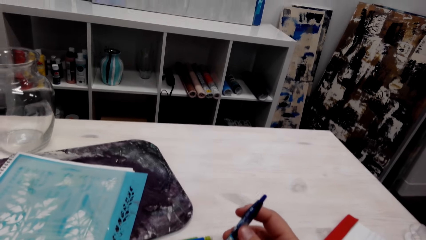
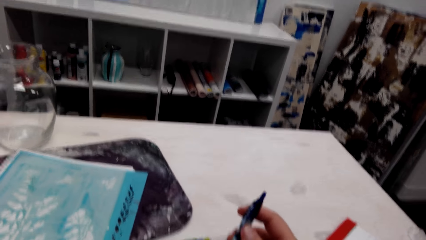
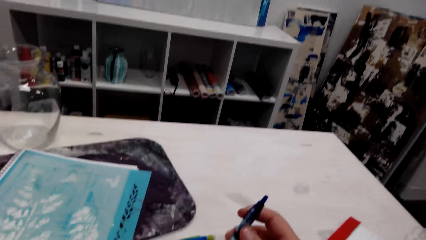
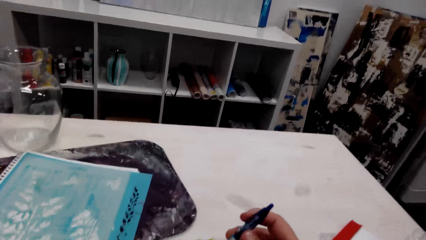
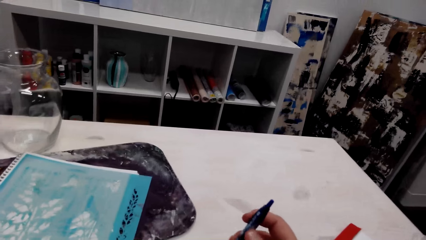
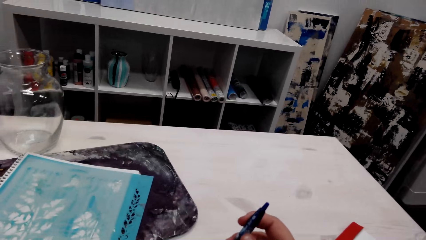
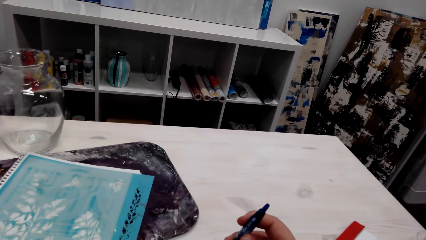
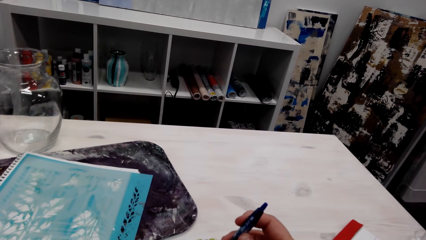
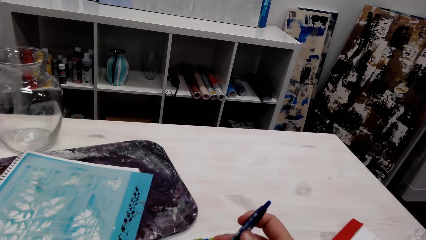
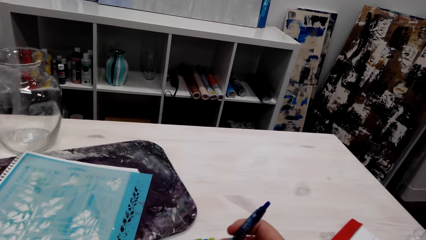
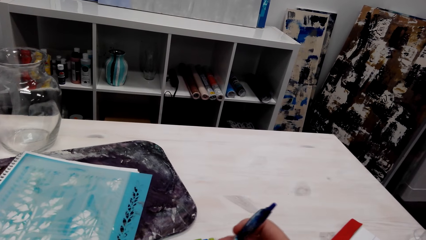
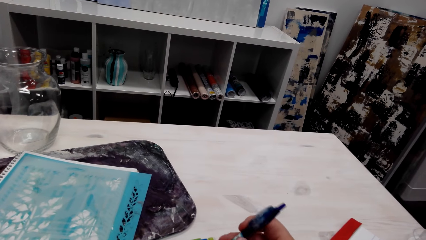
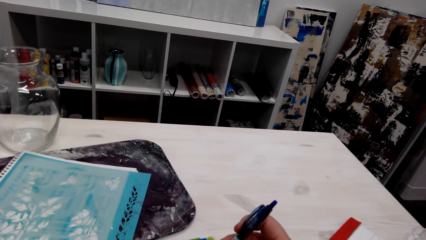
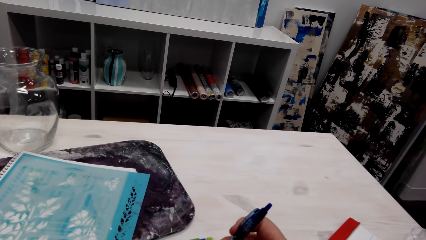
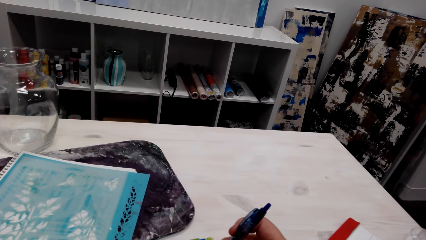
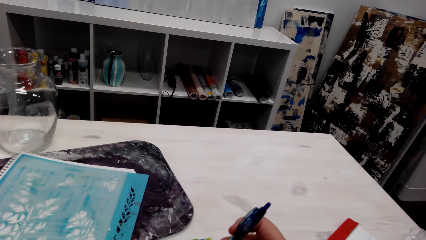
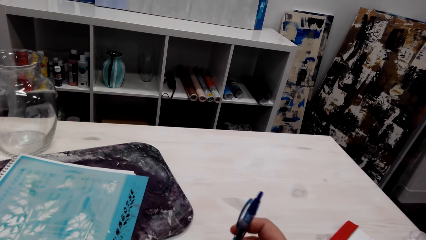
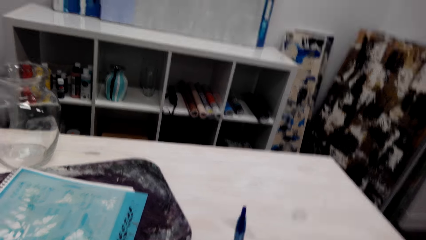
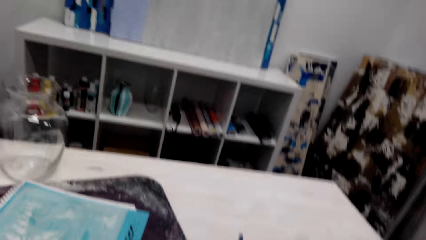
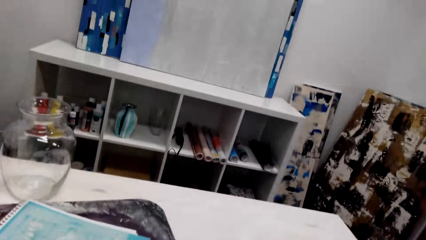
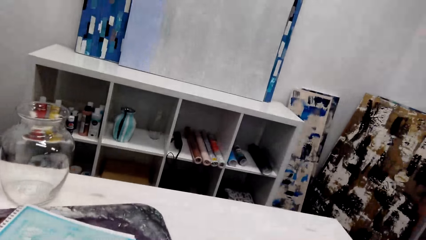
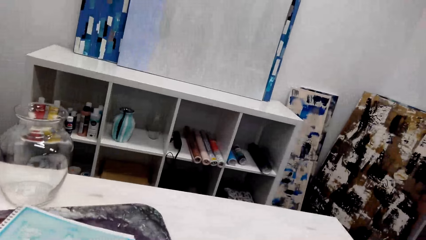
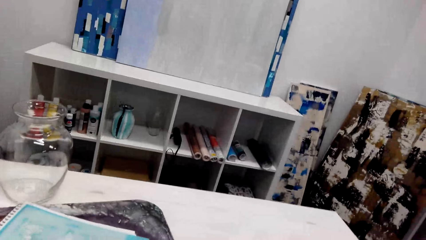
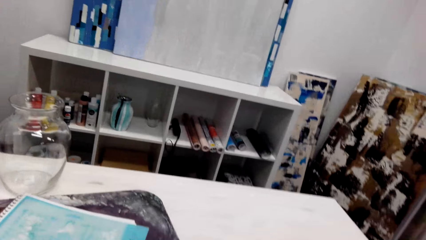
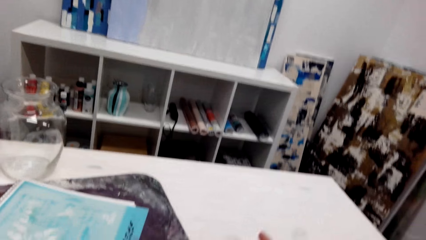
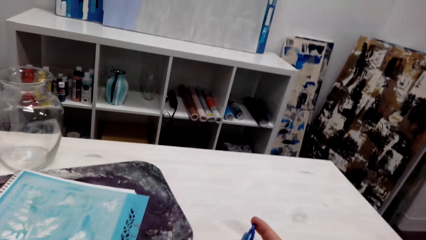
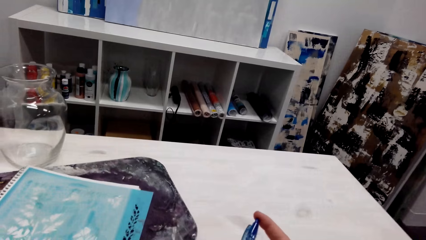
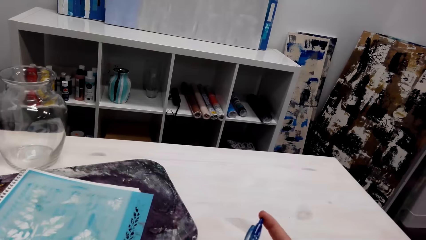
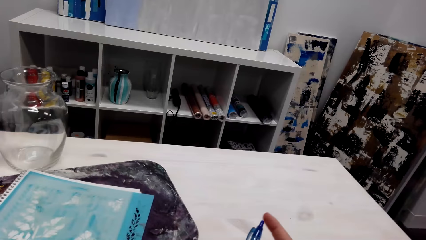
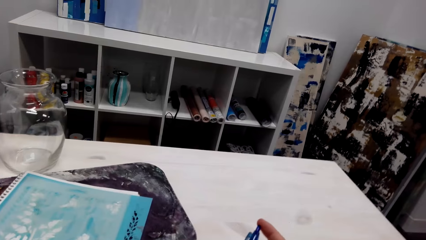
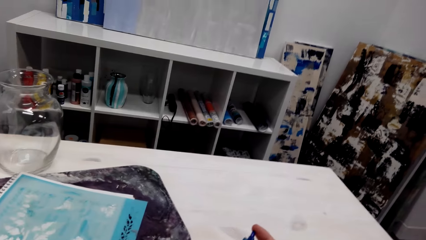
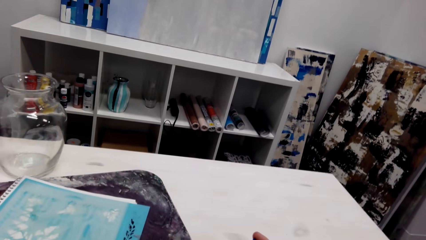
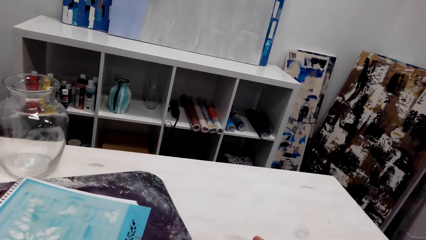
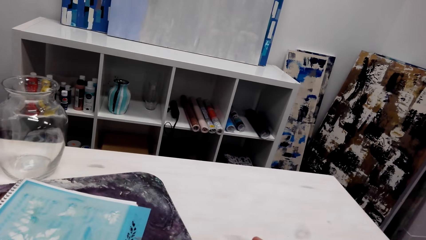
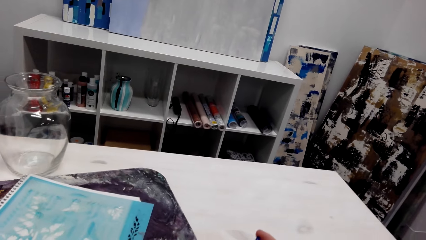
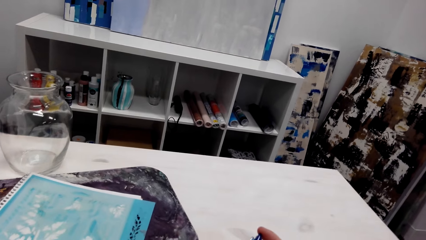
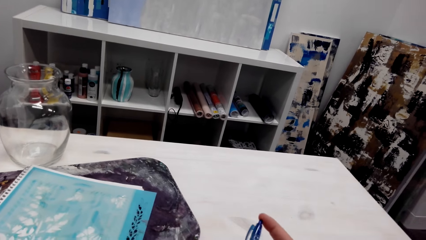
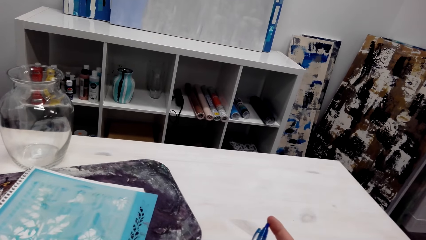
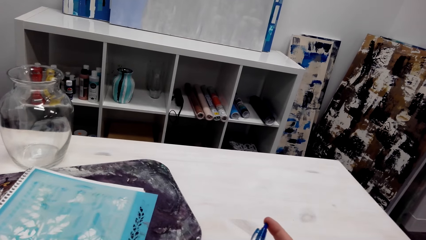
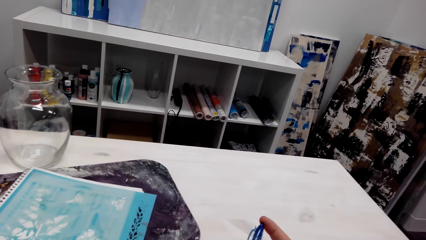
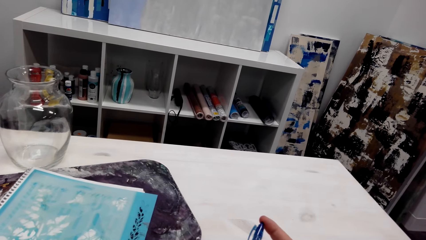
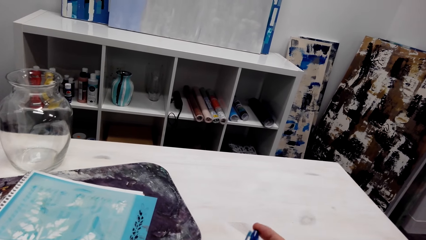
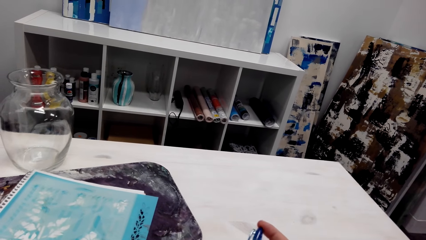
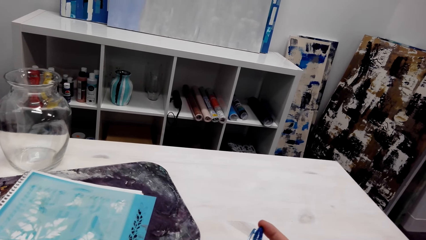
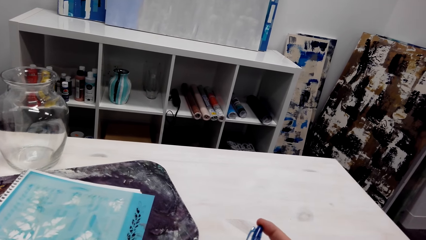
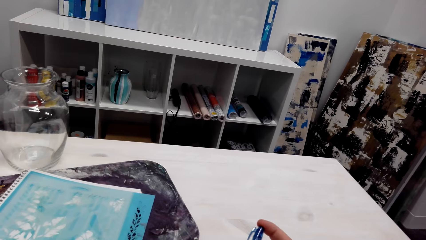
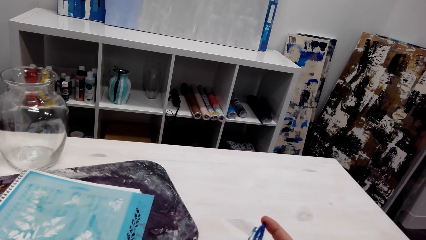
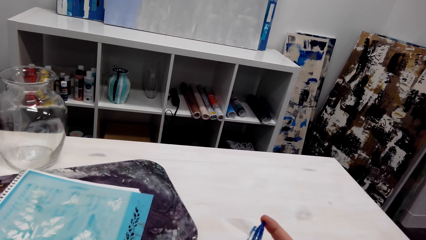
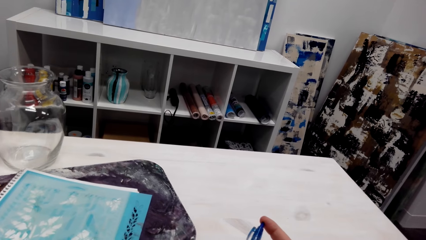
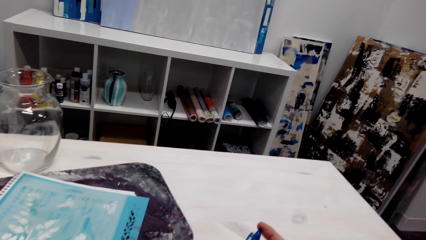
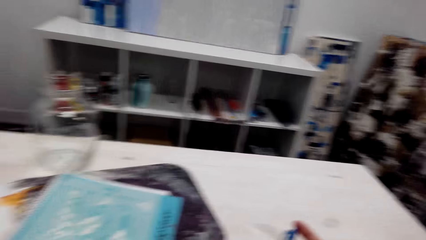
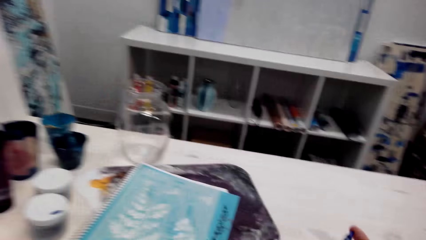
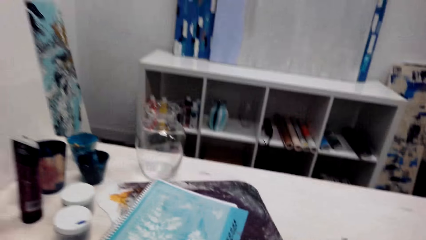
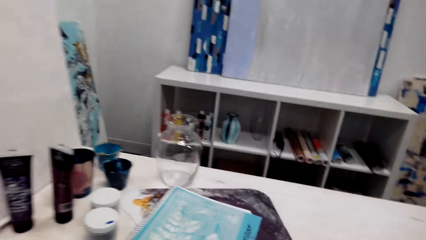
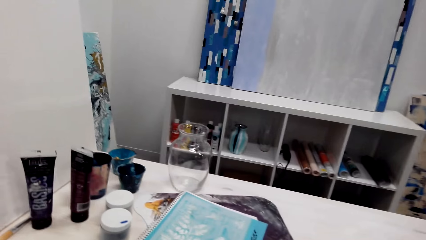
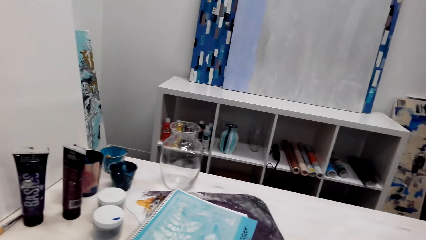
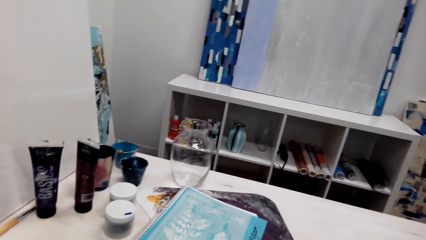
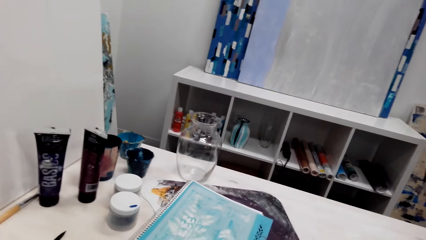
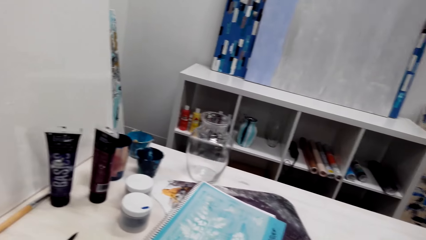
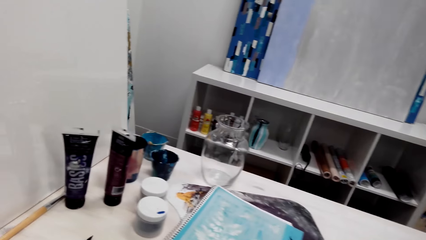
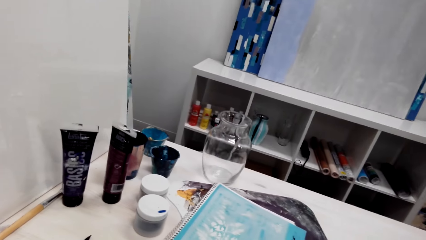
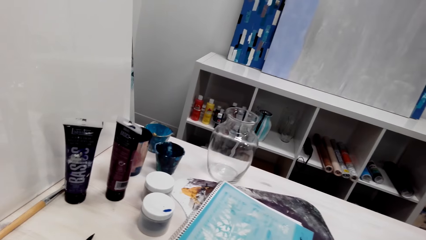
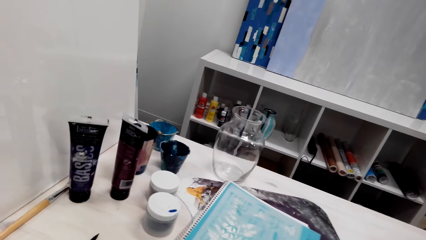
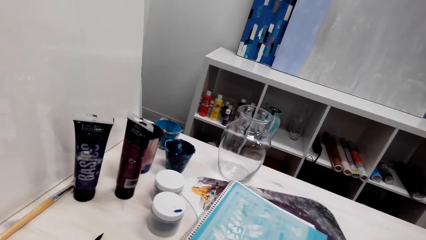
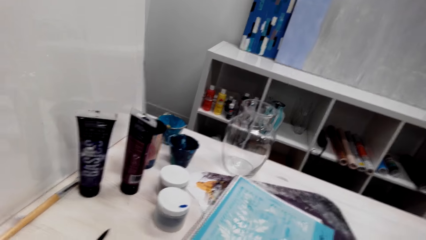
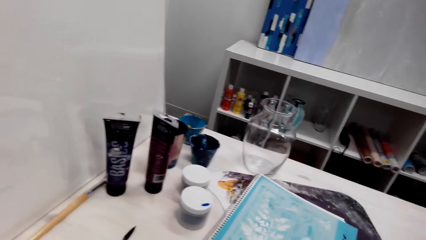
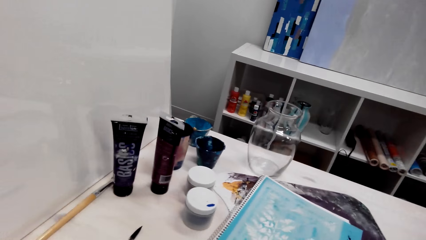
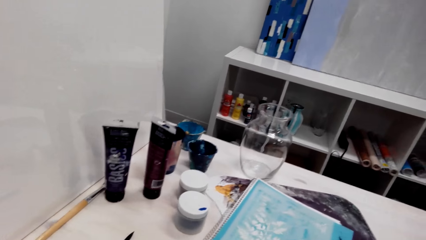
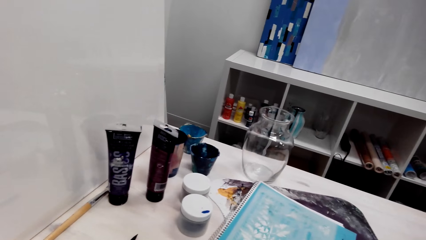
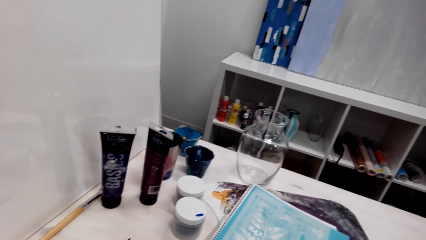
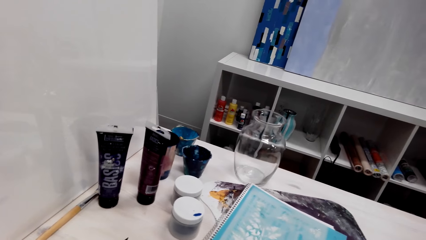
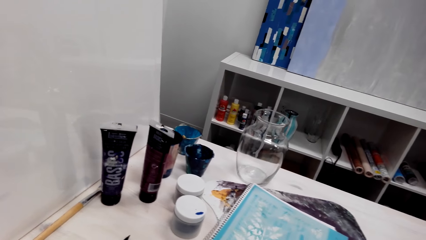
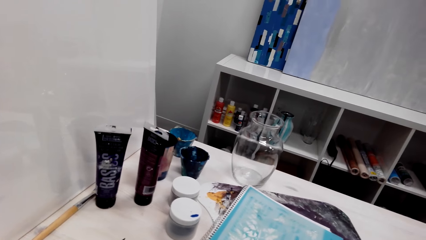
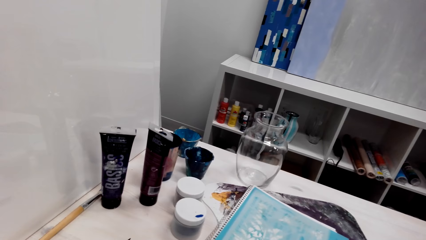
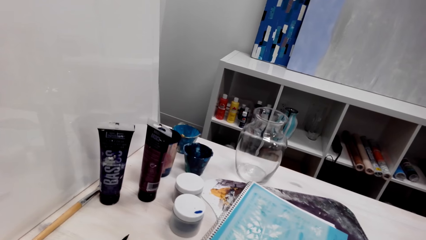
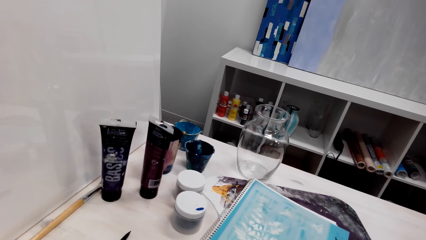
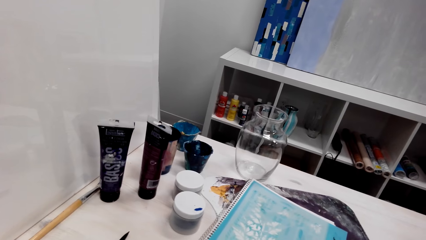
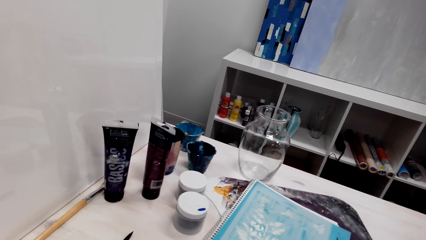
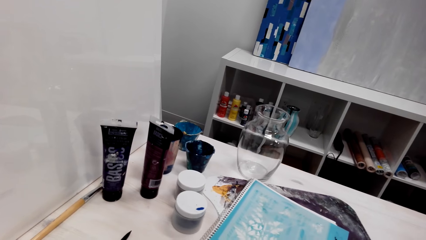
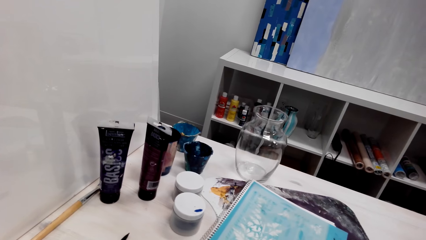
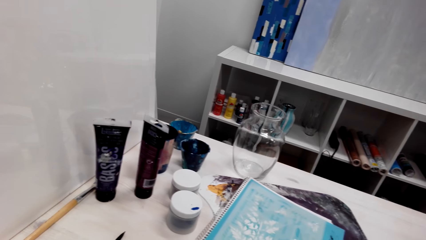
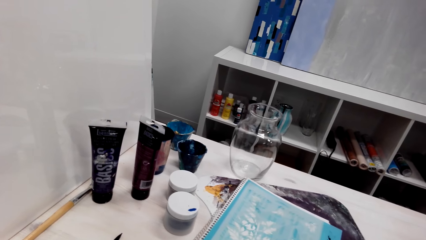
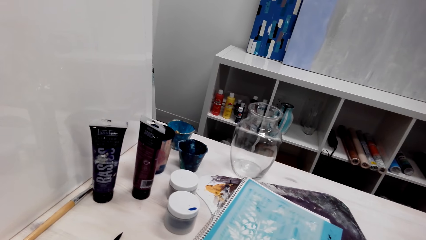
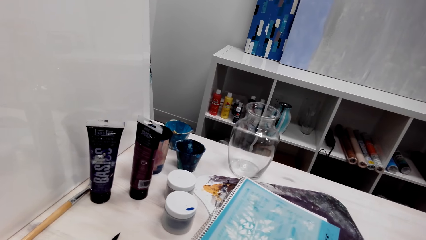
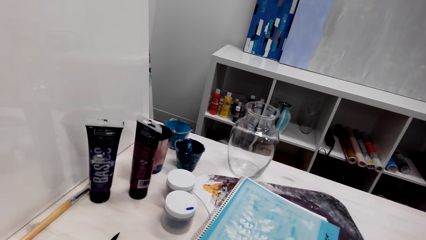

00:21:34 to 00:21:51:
The camera wearer talks with a person. The person speaks with another person. The camera wearer talks with the first person. The first person speaks with the other person. The camera wearer talks with the first person.
